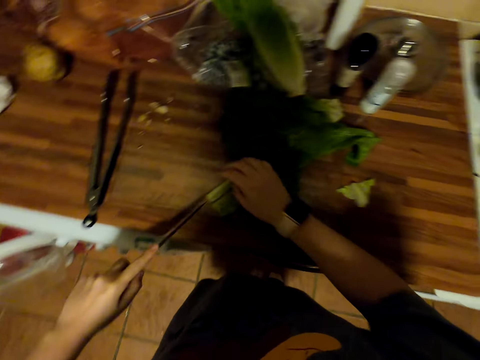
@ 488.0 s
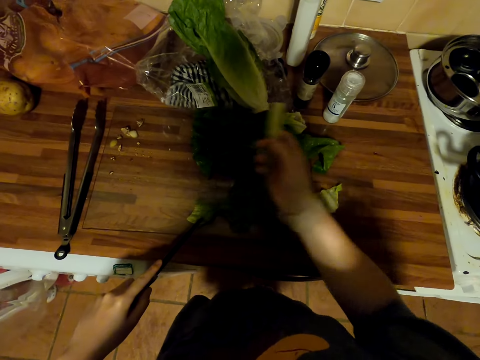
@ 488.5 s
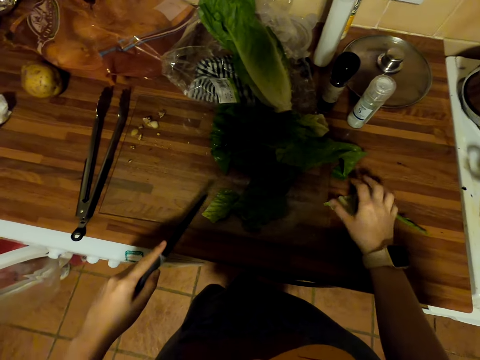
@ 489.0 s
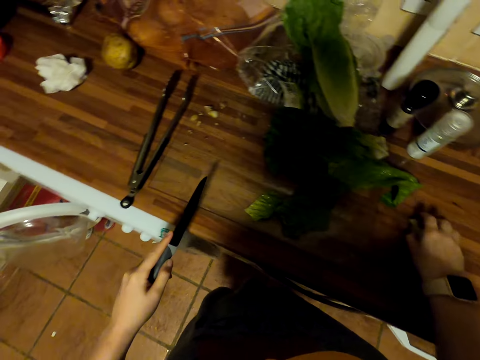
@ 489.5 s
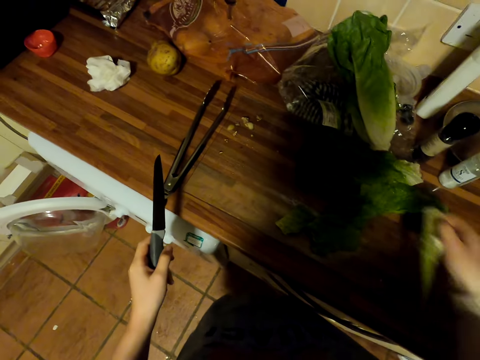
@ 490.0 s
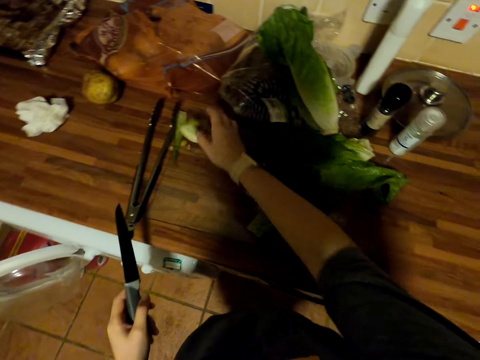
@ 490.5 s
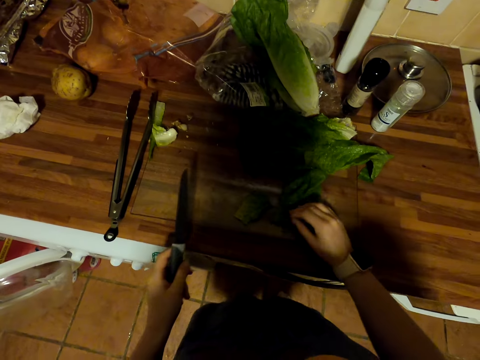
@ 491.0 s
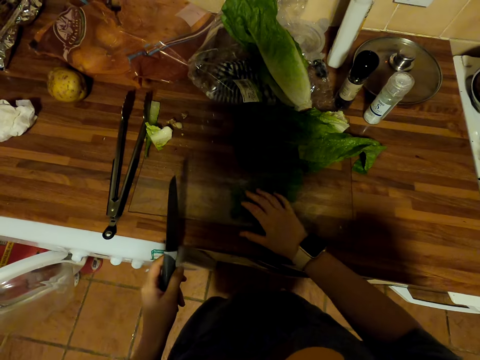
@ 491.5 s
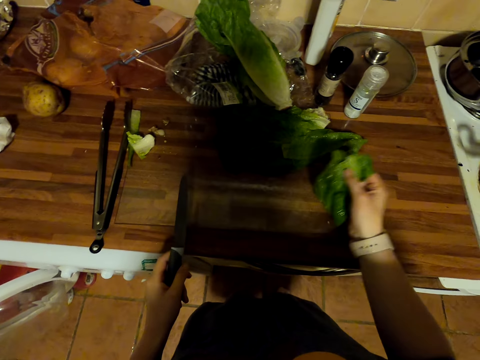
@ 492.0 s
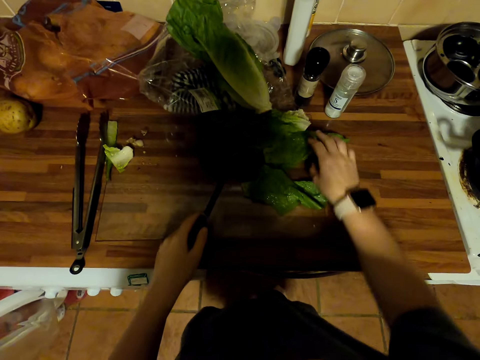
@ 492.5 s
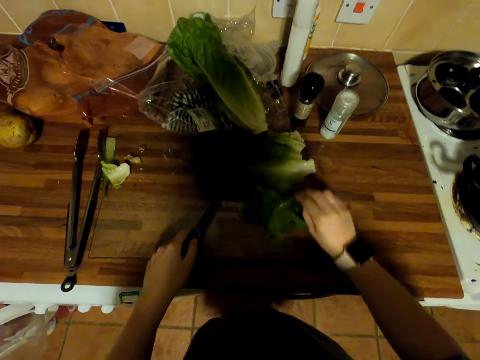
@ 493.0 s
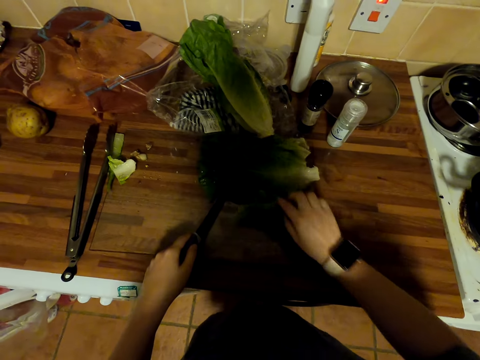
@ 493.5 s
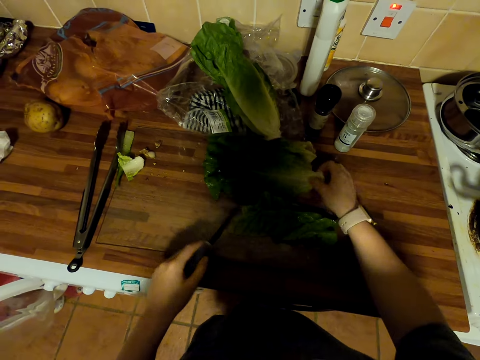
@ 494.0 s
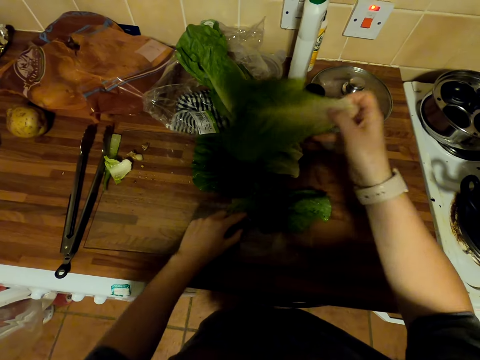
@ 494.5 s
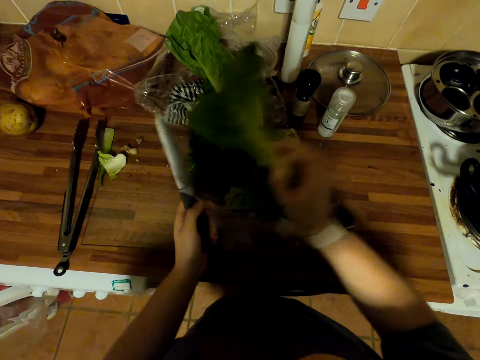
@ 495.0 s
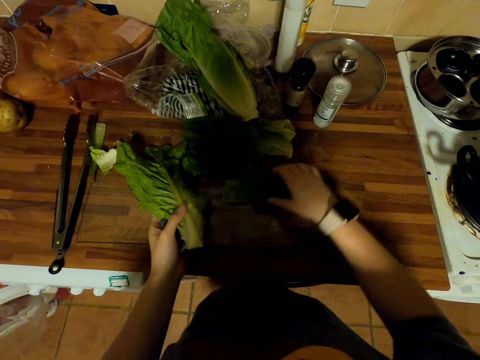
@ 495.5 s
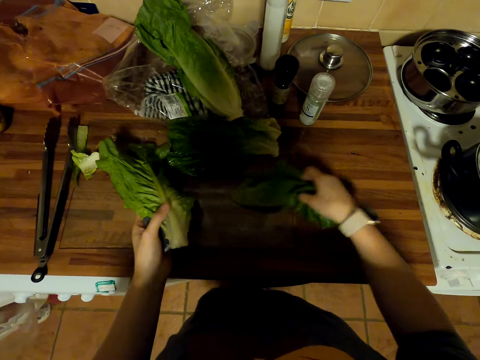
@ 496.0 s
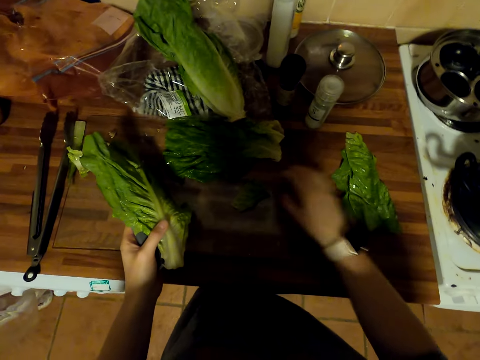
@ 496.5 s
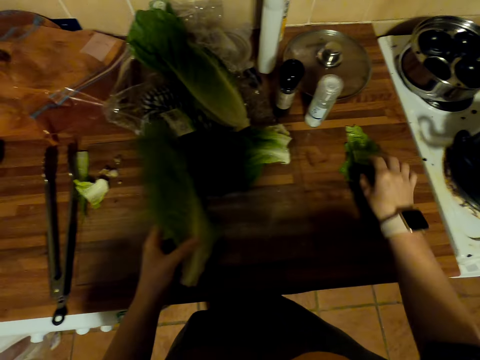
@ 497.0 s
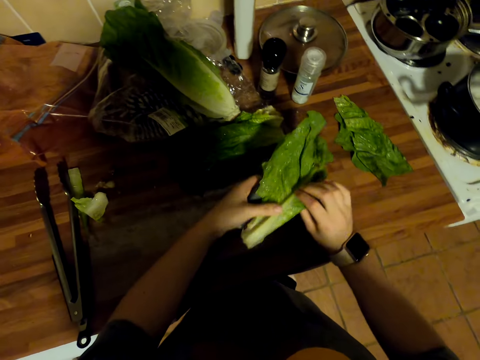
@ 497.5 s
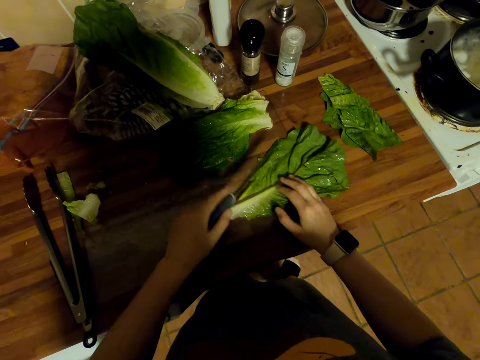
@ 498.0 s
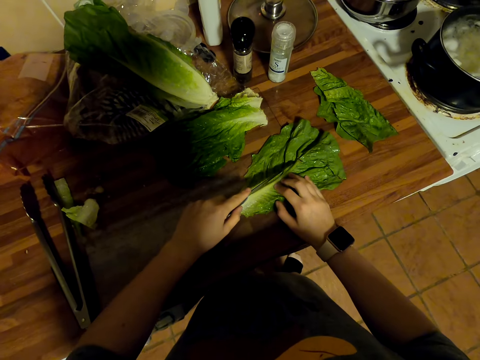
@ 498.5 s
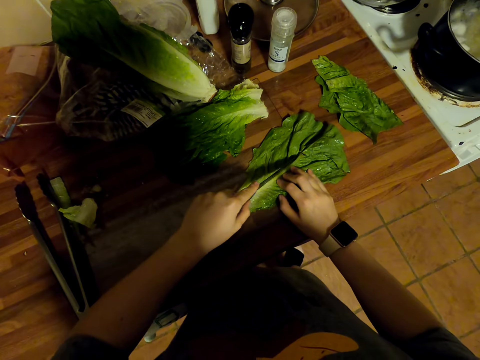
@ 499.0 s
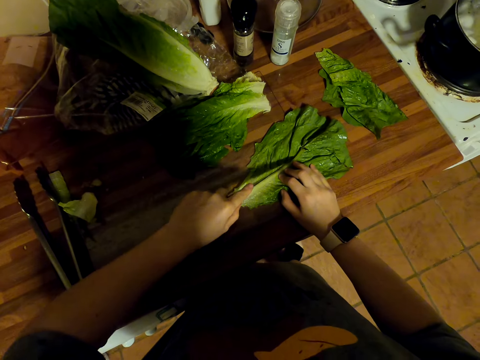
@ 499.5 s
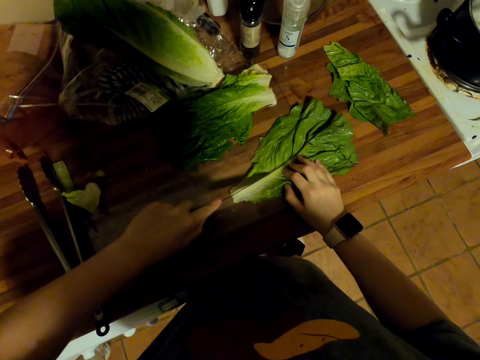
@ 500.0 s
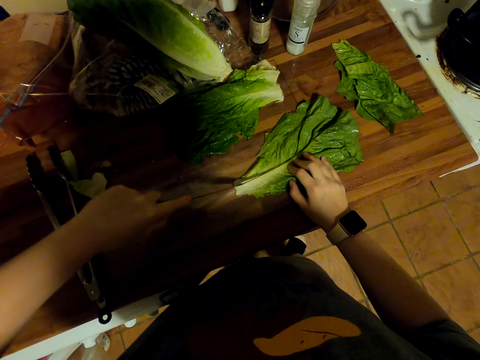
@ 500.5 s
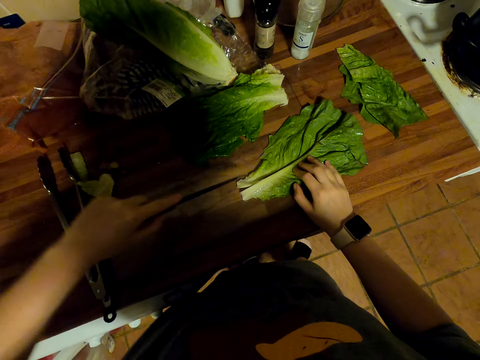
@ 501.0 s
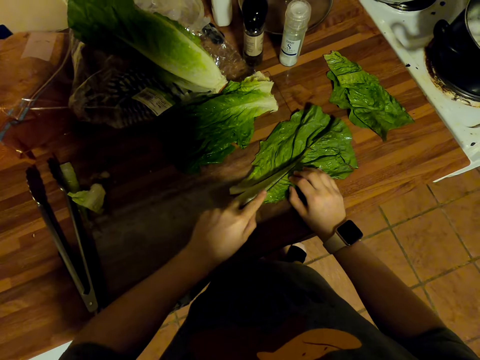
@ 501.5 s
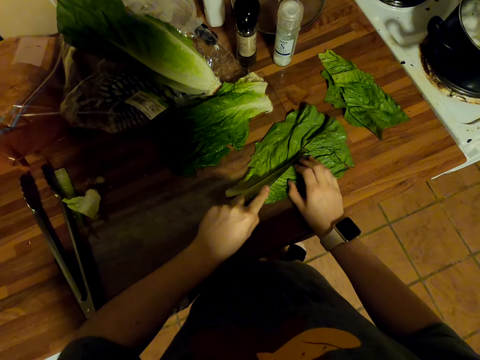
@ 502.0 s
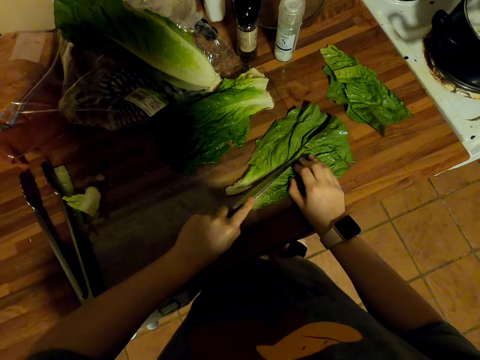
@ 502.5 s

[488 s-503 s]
The camera wearer pulls the stem. They put the stem on the counter. They pick up the stem. They put the stem aside. They pick up spinach leaves. They hold a spinach leaf. They put the spinach leaf on the counter. They pick up spinach leaves. They put the spinach leaf on the counter. They pick up spinach leaves. They switch the spinach to the other hand. They pick up spinach leaves. They put the spinach leaf on the counter. They switch the spinach to the other hand. They put the spinach on the counter. They cut the spinach with a knife.

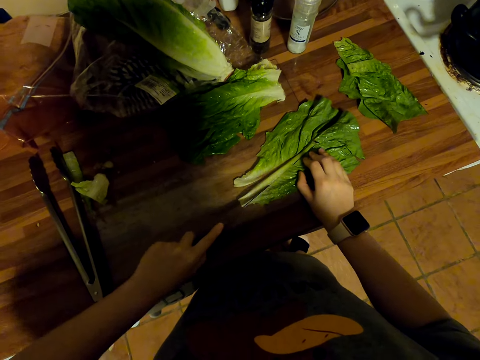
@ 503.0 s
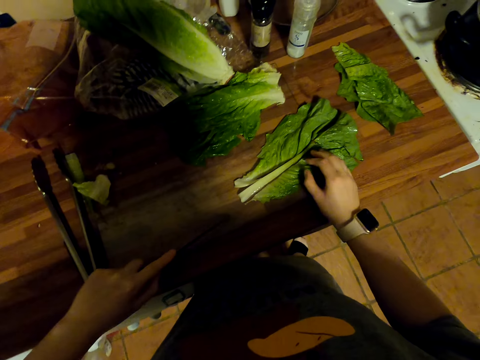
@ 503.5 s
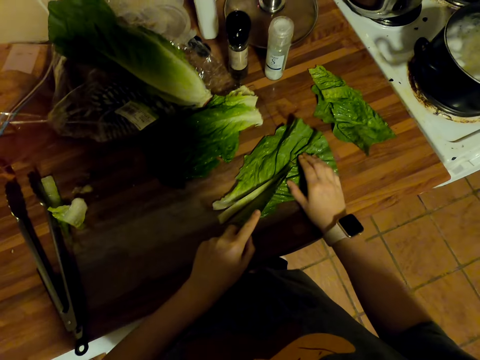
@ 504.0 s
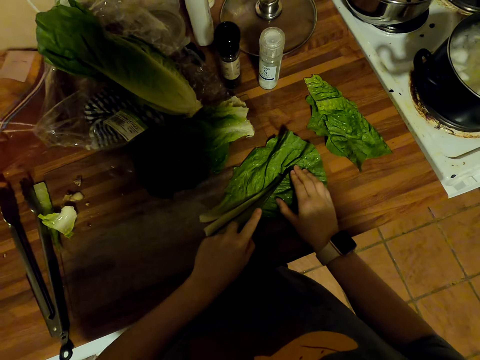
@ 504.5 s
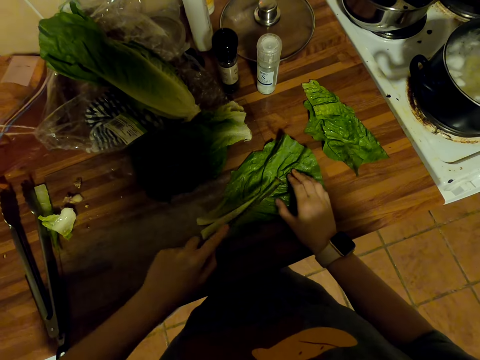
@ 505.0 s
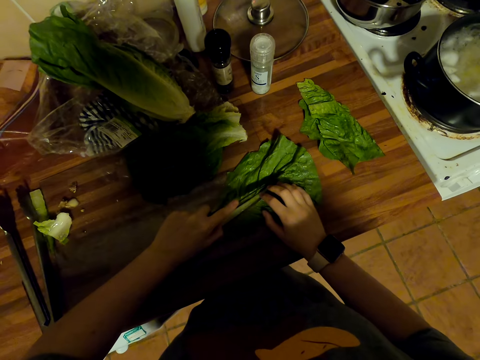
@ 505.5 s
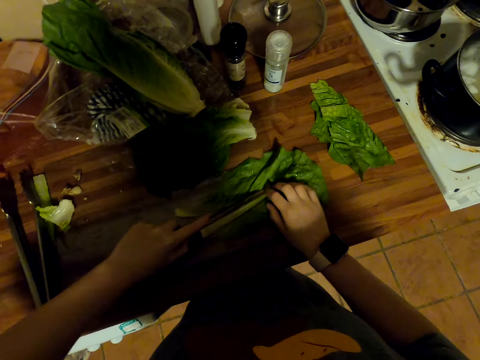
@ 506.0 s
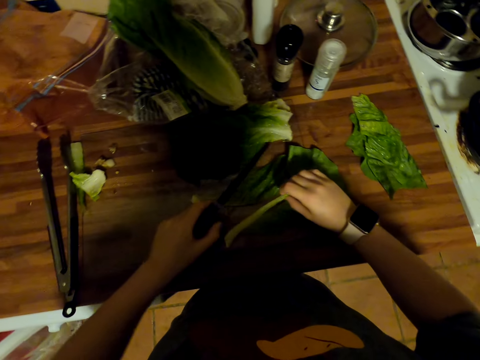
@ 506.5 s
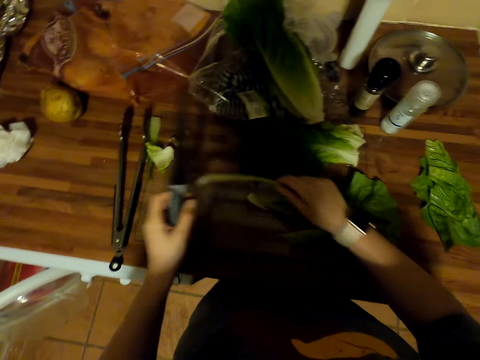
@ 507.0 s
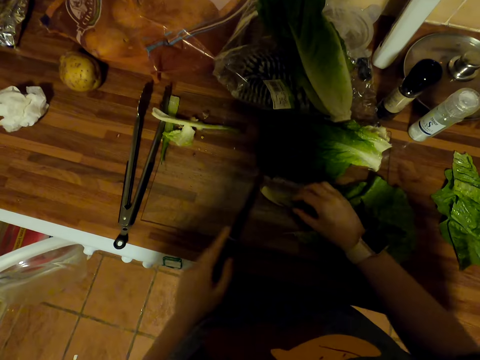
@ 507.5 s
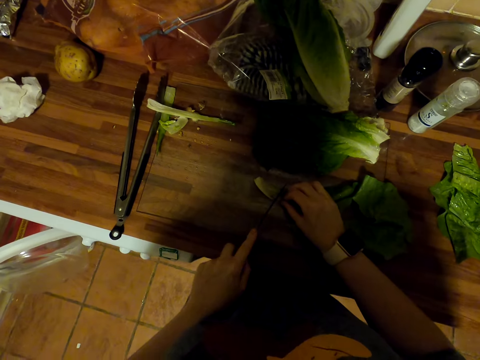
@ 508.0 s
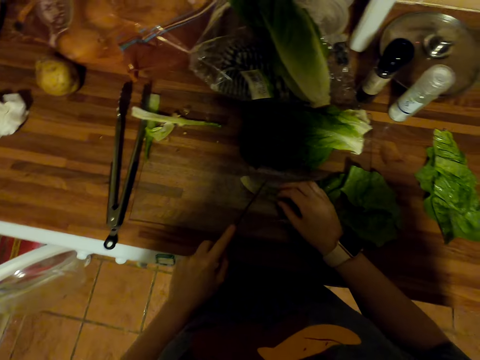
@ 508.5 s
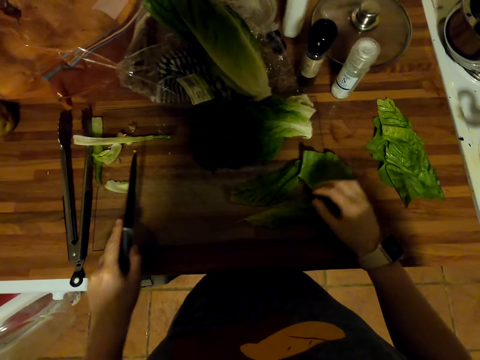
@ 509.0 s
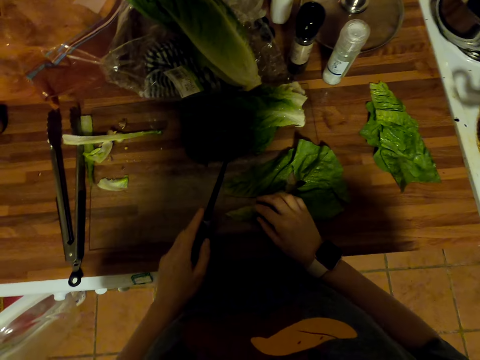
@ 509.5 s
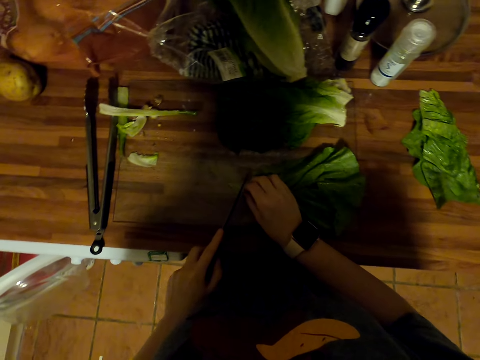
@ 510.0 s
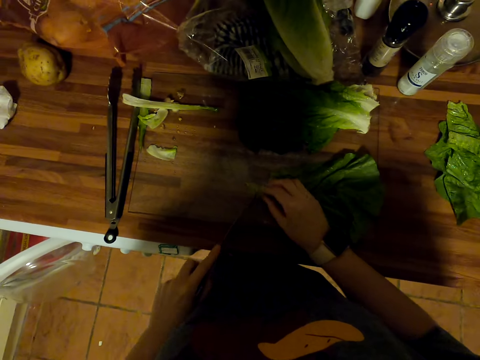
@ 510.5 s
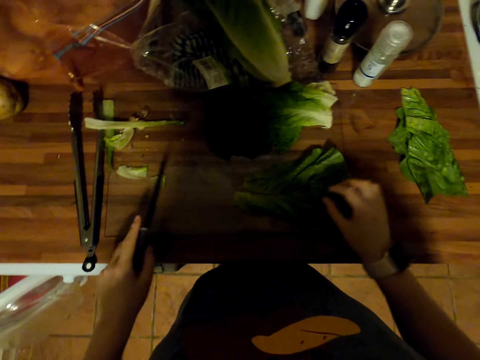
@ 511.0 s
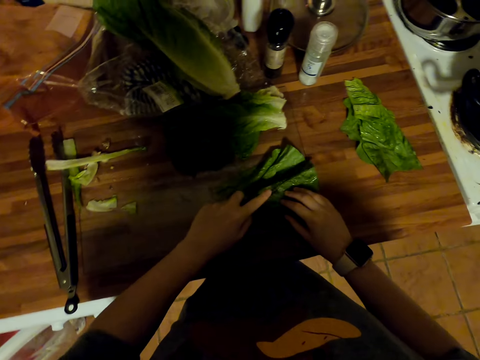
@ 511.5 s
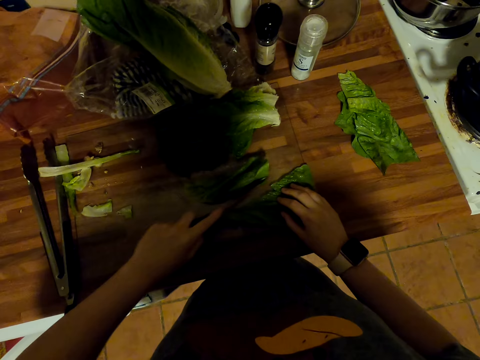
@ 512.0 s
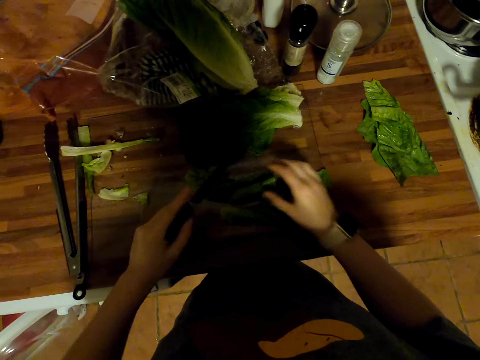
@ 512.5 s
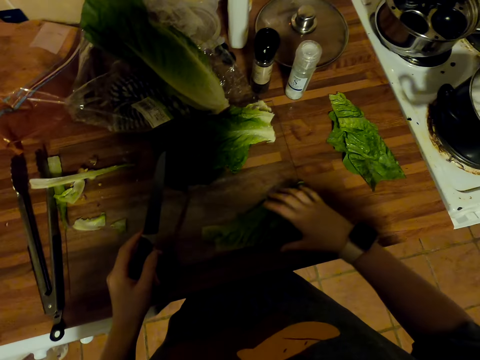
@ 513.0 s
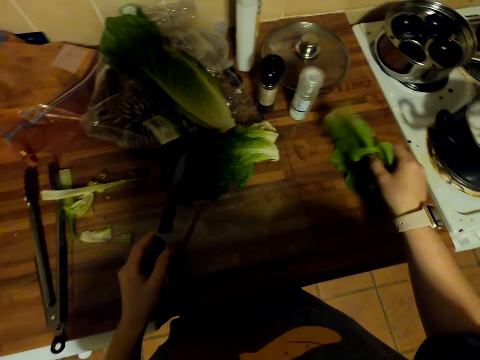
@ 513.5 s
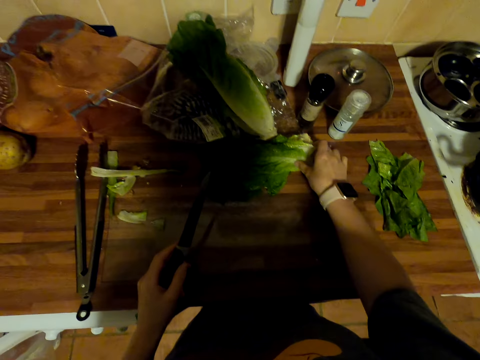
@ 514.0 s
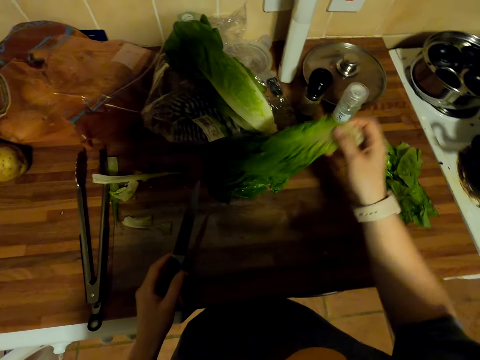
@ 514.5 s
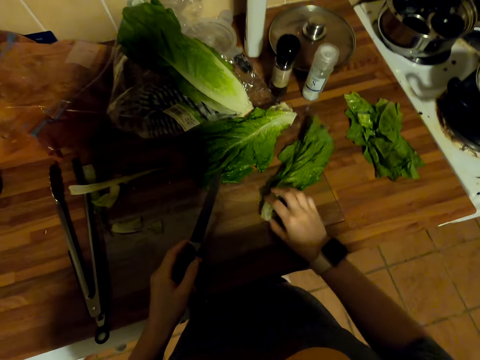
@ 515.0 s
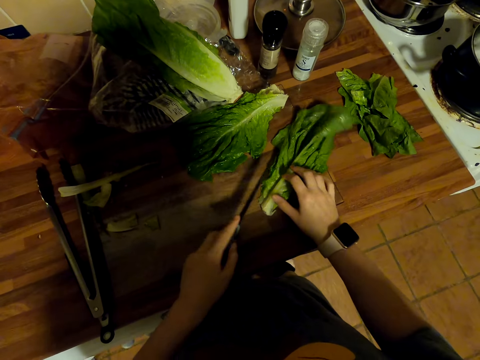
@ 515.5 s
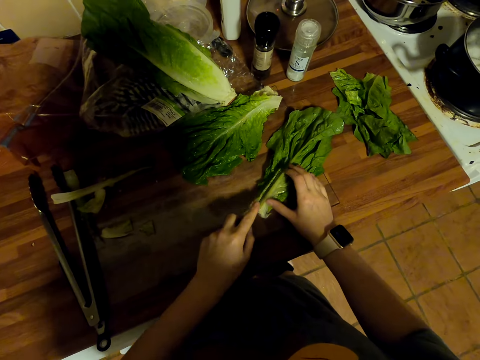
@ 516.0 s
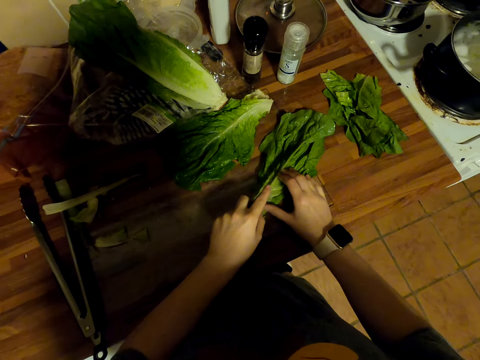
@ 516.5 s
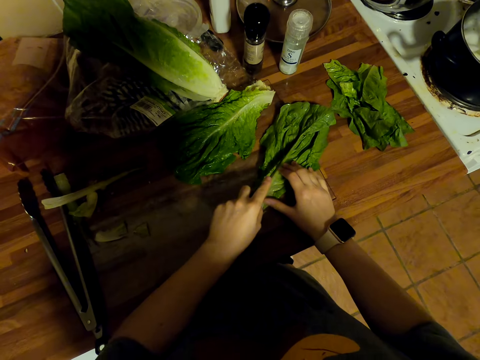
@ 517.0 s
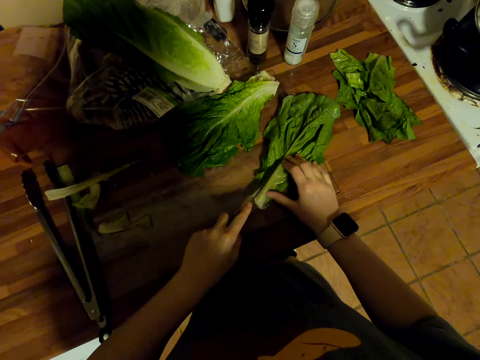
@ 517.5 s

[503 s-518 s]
The camera wearer pulls the stem. They throw the stem on the counter. They cut the spinach stem with a knife. They push the stem. They cut the spinach with the knife. They pick up the spinach. They put the spinach aside. They pick up spinach. They put the spinach on the counter. They cut the spinach with the knife.
